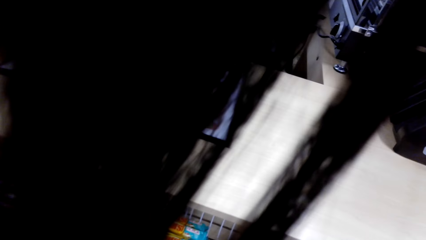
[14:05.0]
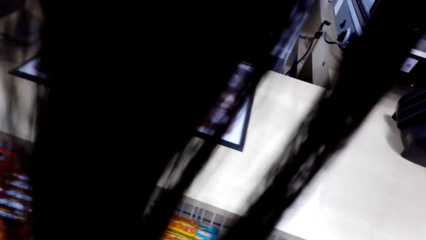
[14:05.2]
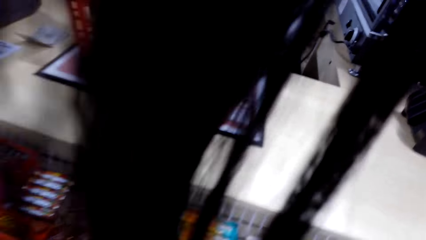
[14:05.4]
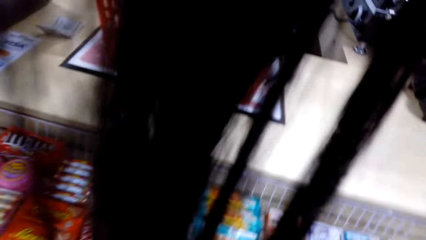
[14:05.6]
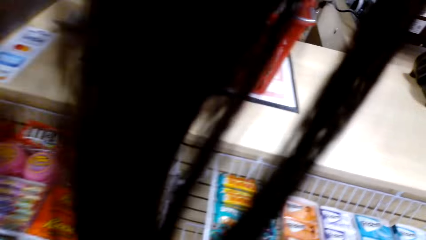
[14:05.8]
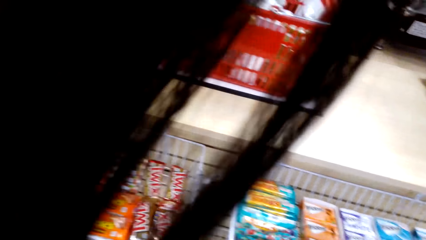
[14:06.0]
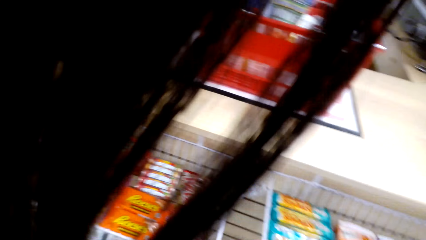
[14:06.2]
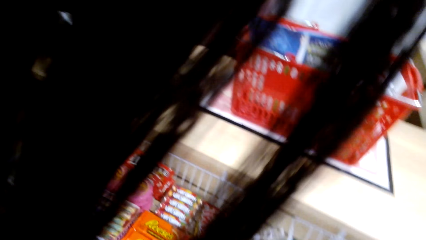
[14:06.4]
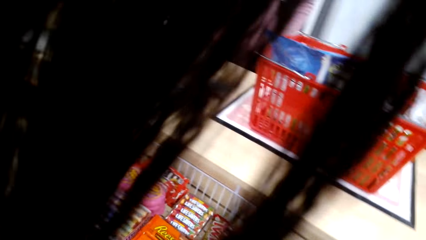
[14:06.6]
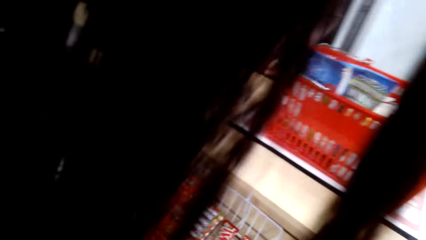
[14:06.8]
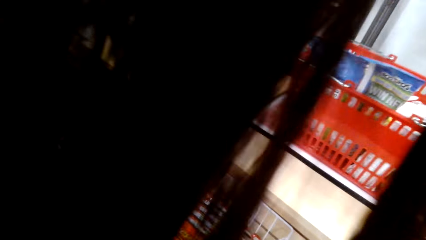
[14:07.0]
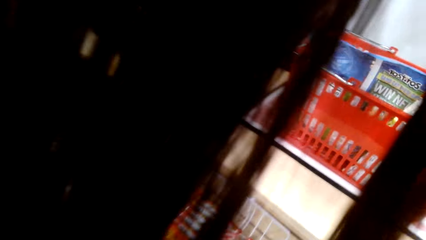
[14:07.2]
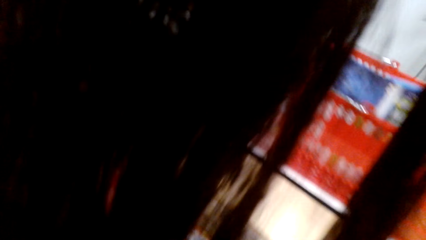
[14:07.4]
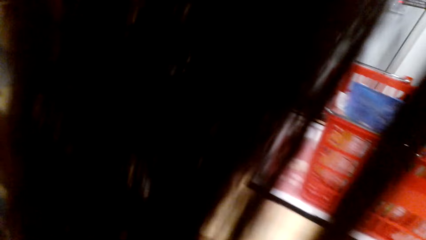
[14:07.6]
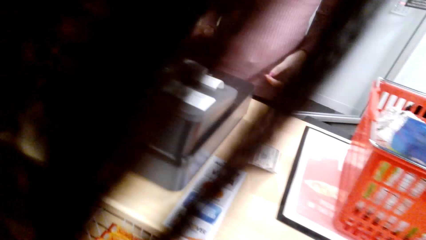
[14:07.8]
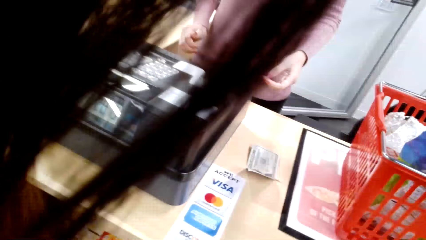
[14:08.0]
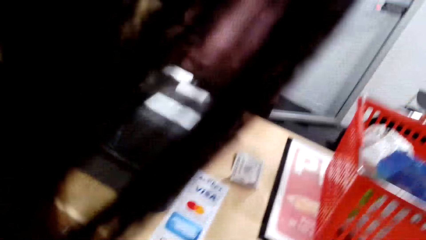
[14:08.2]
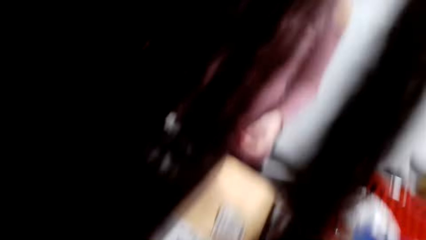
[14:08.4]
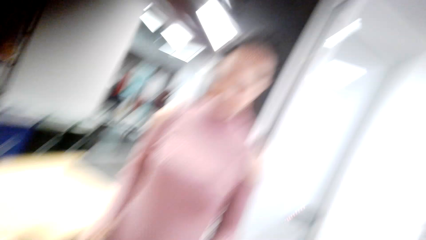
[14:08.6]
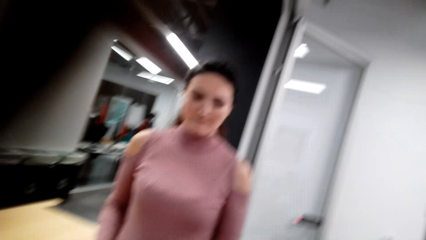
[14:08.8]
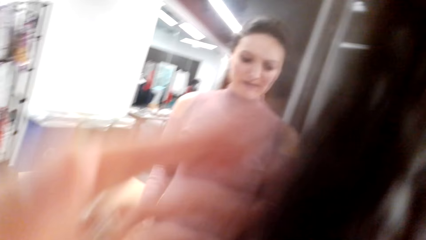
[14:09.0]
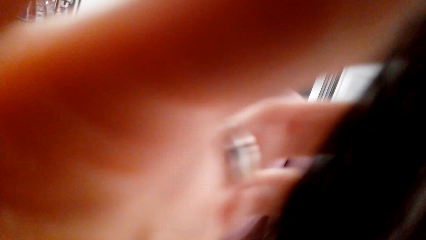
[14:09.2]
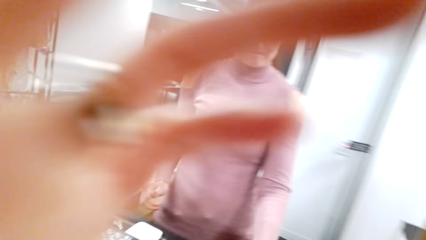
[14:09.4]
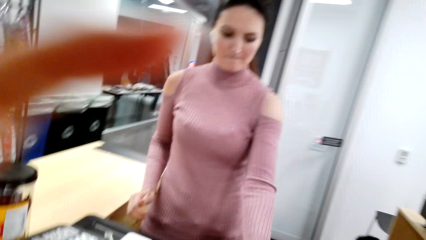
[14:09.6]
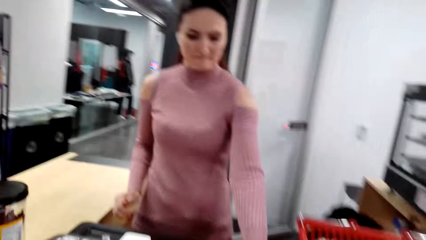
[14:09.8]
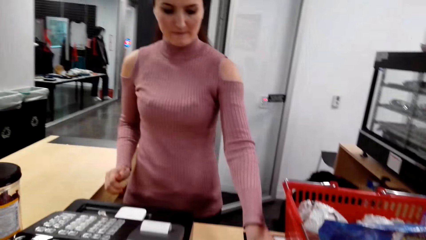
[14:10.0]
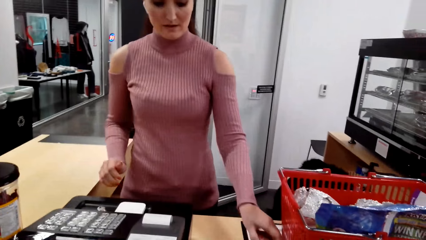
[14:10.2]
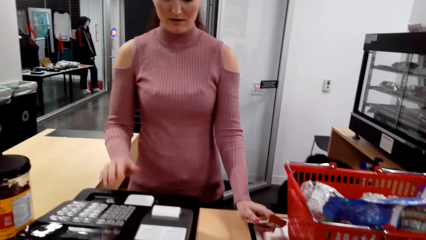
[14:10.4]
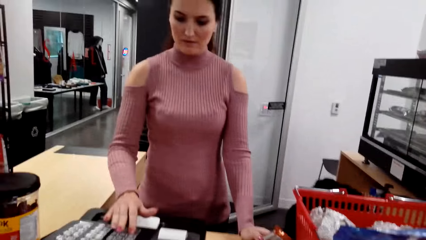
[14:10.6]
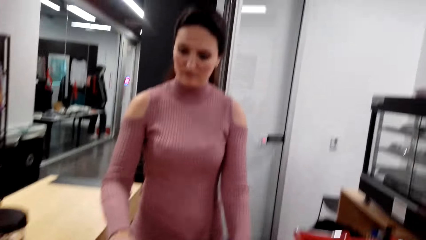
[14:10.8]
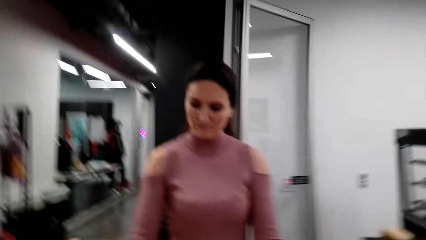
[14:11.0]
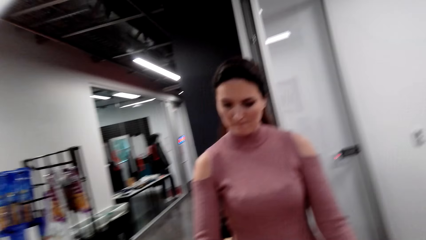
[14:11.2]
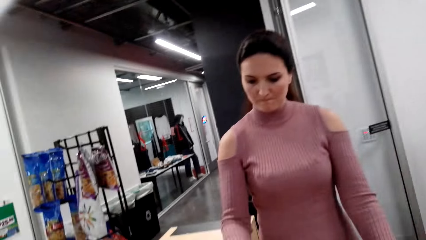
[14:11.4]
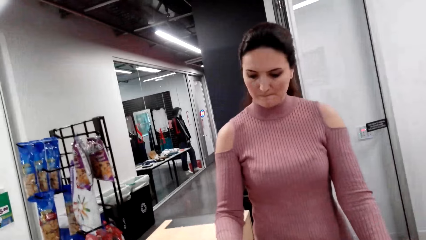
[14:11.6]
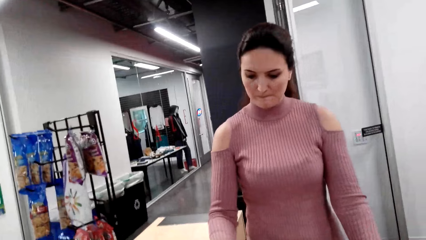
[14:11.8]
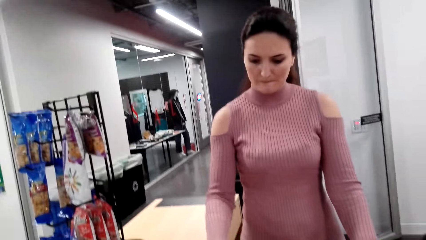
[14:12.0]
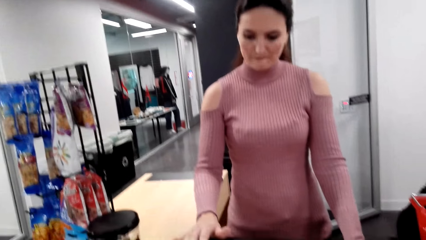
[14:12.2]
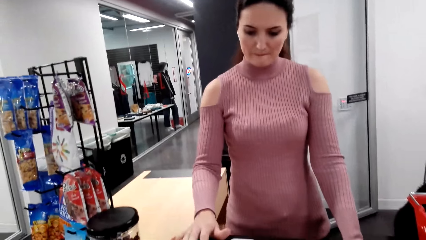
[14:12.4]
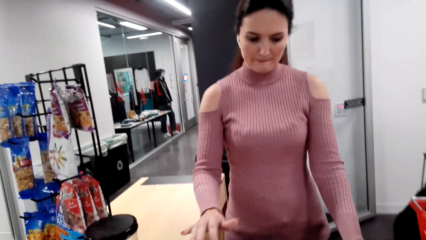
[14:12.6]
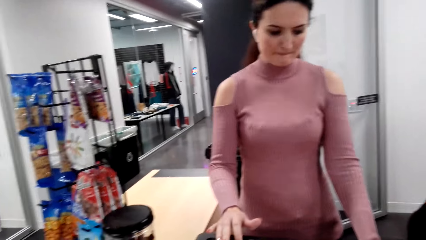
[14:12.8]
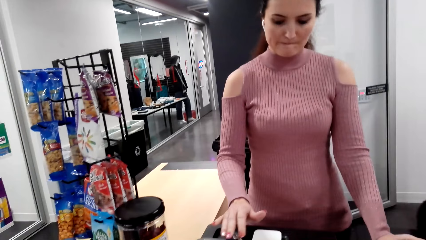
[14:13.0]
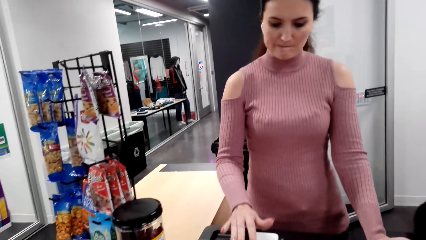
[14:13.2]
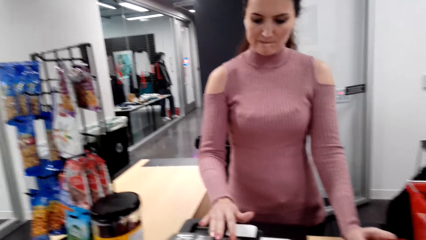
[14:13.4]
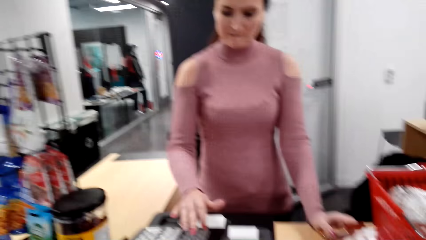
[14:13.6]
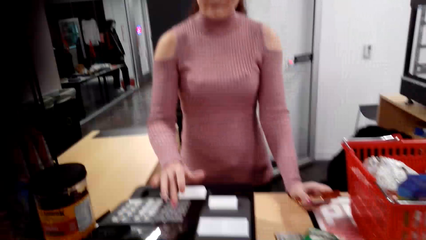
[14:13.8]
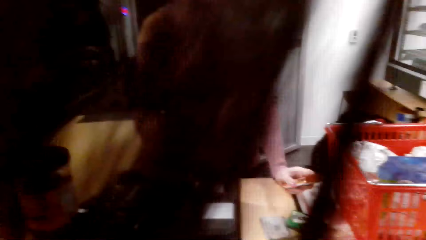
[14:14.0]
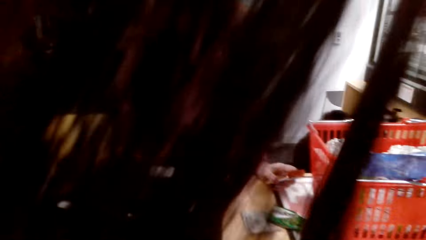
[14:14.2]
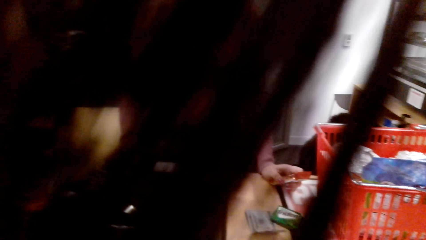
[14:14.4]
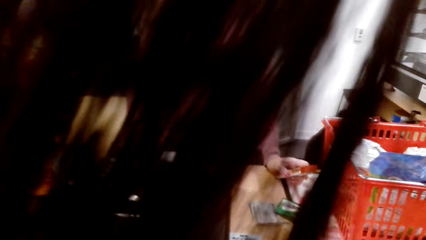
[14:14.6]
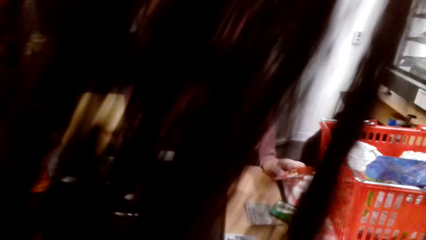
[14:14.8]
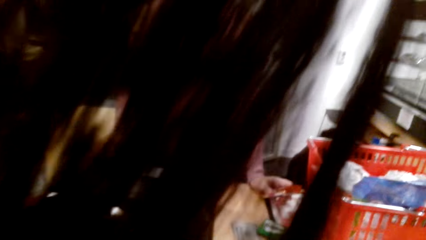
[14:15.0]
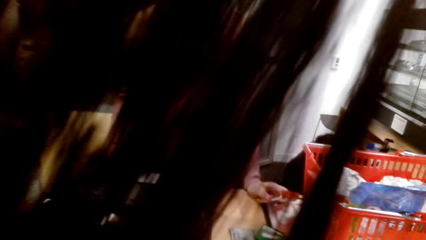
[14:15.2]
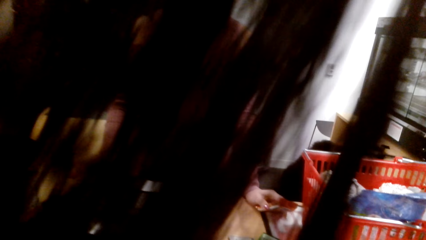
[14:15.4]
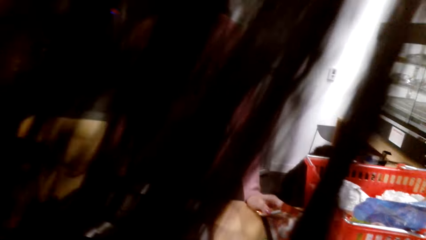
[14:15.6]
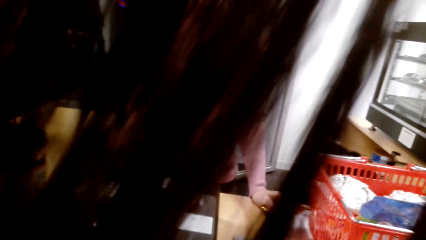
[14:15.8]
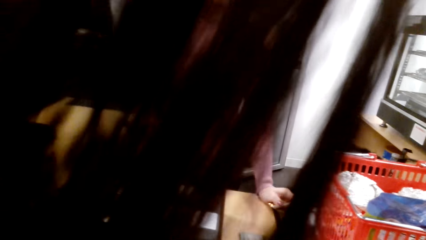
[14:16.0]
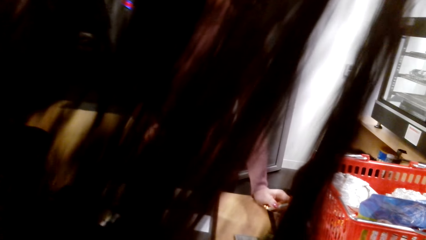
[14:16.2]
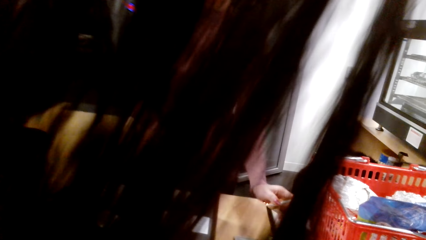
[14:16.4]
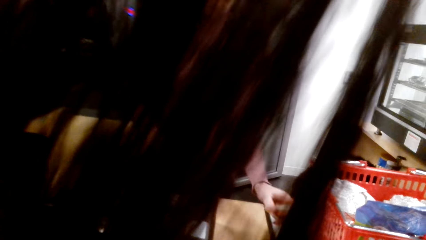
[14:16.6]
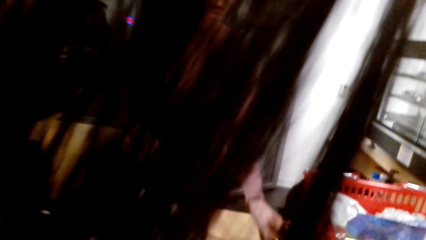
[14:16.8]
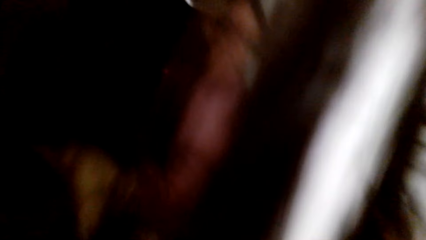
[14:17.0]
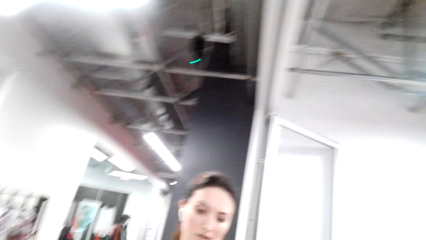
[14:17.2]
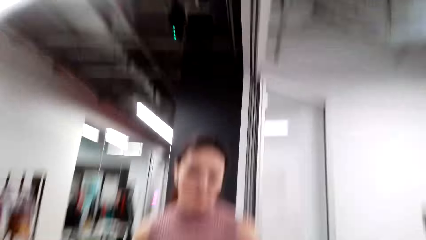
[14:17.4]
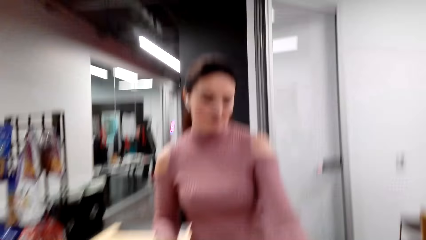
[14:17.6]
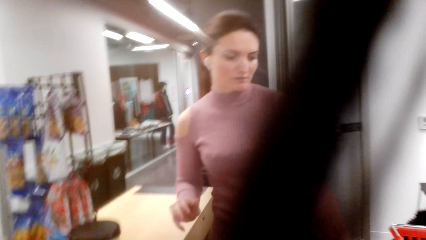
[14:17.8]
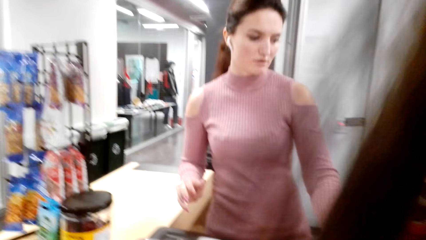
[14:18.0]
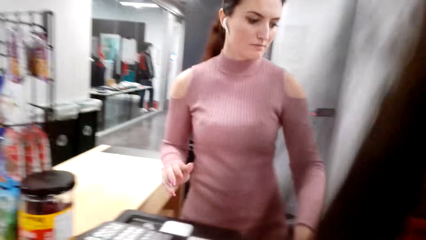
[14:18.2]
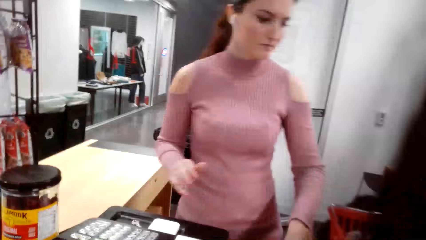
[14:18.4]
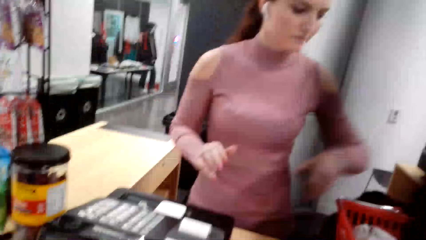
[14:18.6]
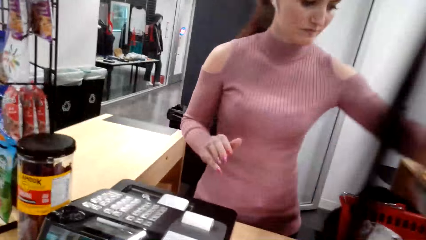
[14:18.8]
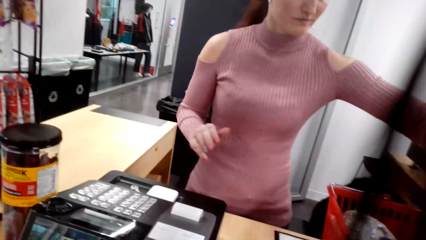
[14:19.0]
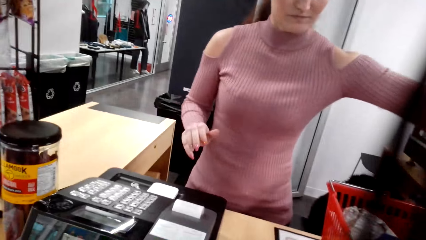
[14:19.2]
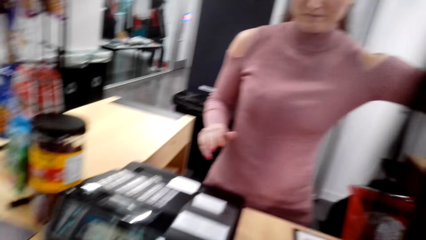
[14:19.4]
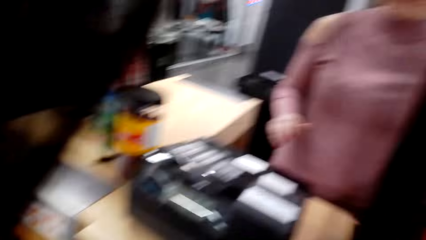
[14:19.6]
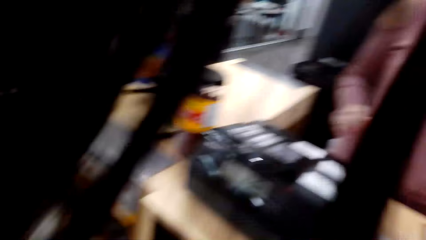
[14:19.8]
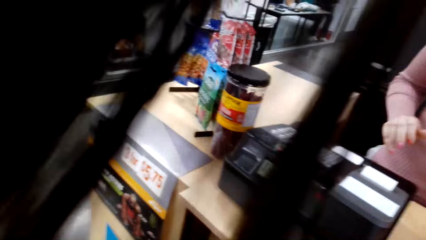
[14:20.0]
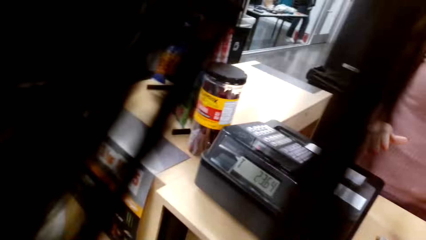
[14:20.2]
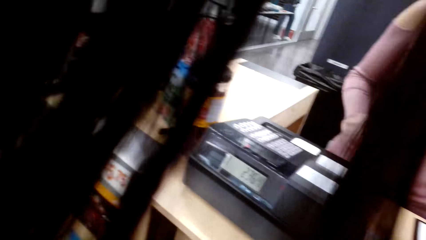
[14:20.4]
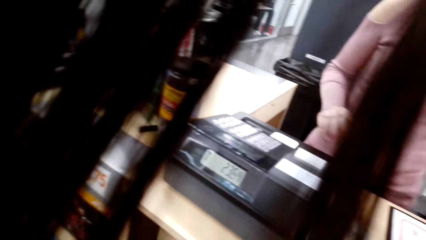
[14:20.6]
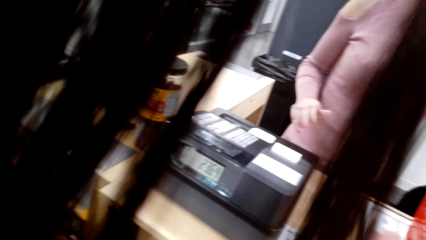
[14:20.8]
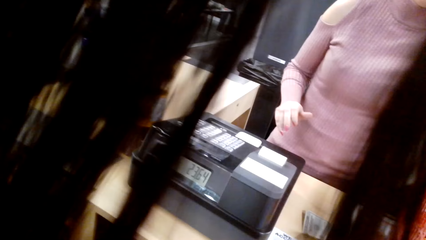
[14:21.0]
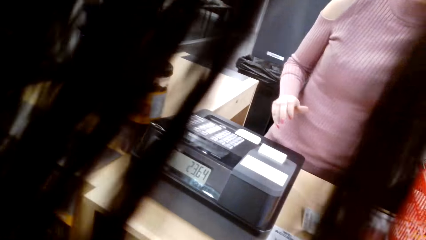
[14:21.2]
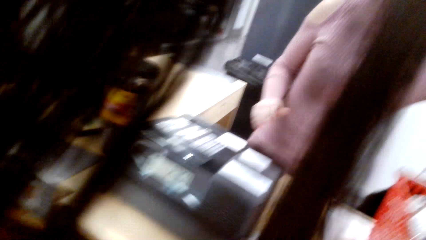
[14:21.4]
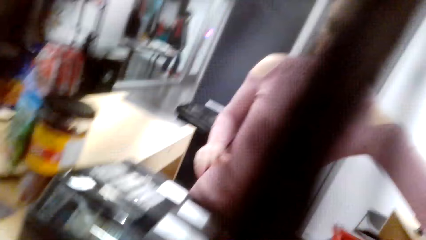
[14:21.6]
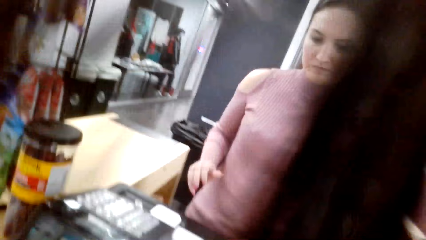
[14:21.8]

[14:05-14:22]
The camera wearer touches something. A lady operates the machine. The lady takes the money from the table.
